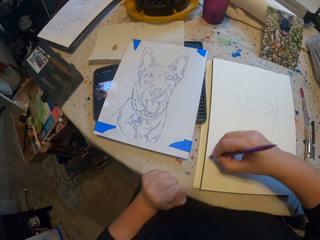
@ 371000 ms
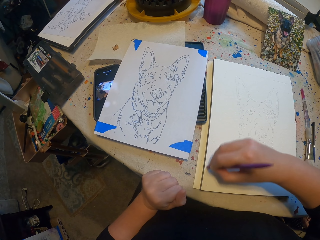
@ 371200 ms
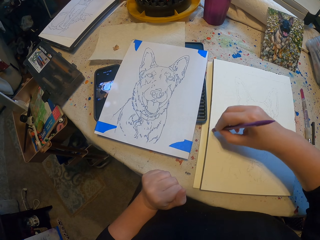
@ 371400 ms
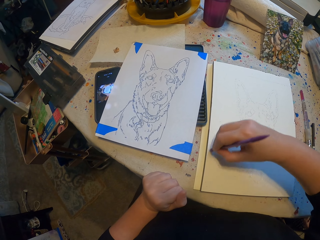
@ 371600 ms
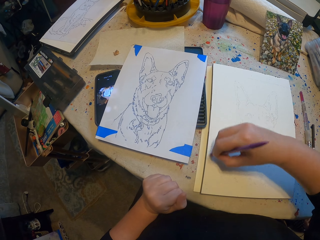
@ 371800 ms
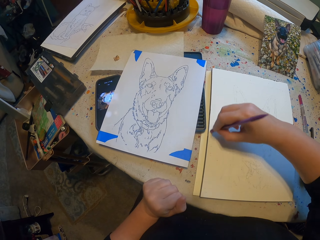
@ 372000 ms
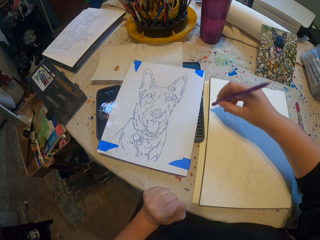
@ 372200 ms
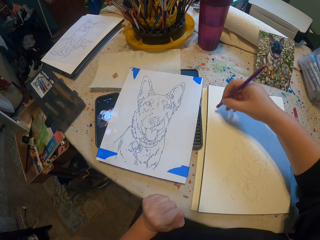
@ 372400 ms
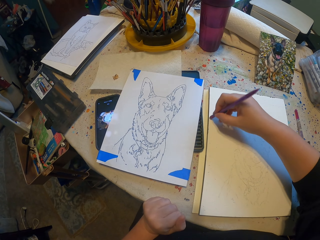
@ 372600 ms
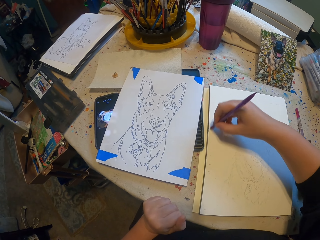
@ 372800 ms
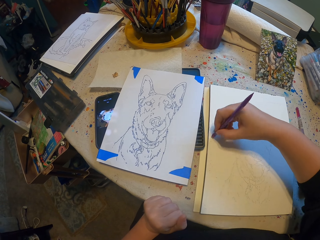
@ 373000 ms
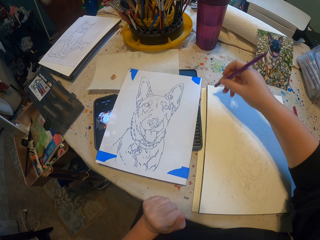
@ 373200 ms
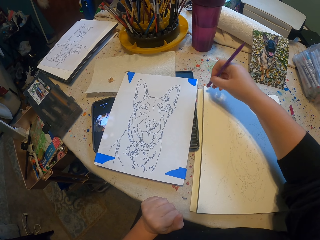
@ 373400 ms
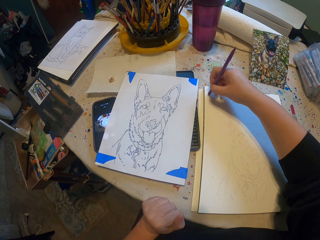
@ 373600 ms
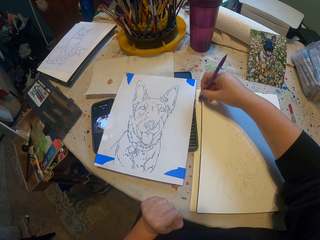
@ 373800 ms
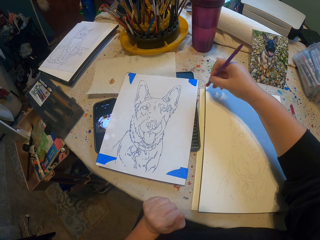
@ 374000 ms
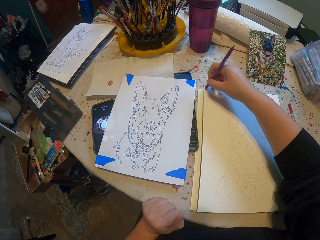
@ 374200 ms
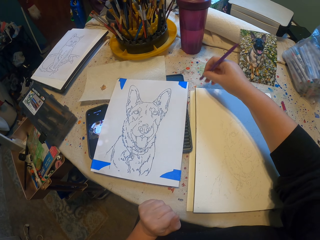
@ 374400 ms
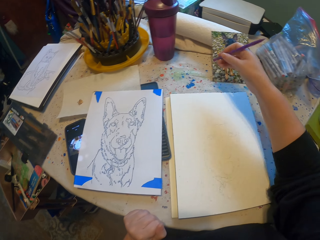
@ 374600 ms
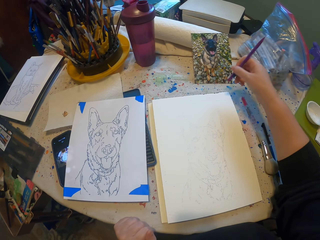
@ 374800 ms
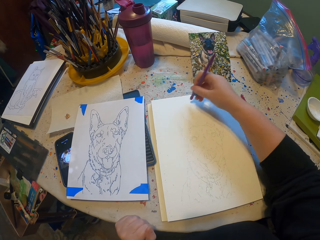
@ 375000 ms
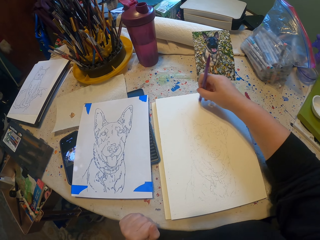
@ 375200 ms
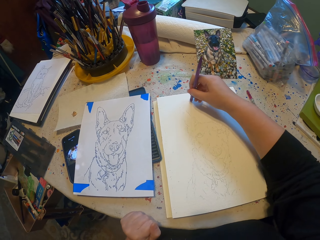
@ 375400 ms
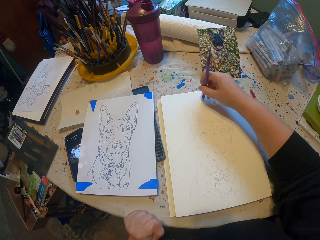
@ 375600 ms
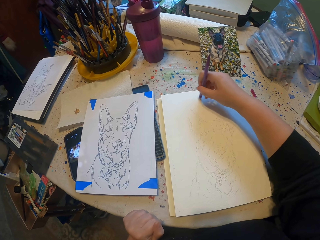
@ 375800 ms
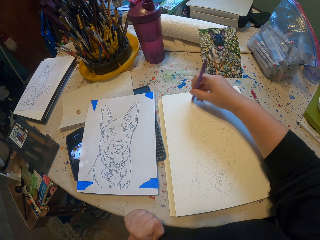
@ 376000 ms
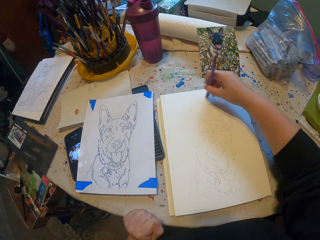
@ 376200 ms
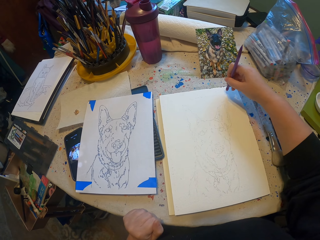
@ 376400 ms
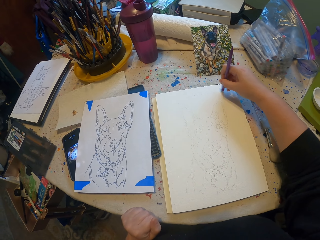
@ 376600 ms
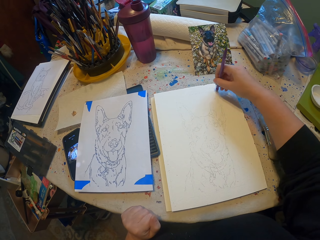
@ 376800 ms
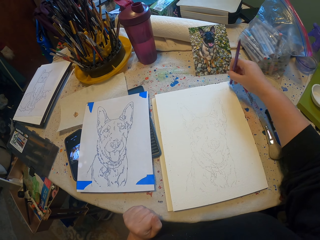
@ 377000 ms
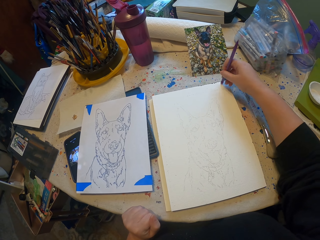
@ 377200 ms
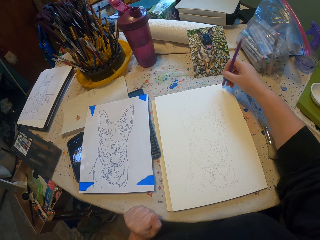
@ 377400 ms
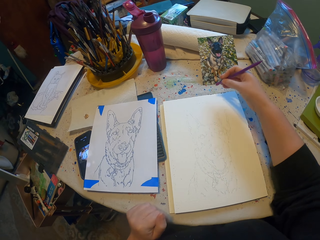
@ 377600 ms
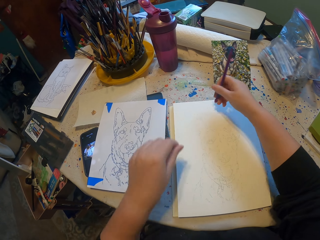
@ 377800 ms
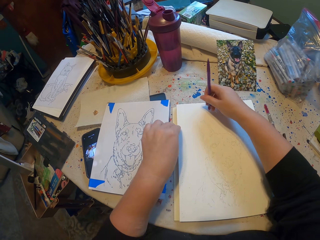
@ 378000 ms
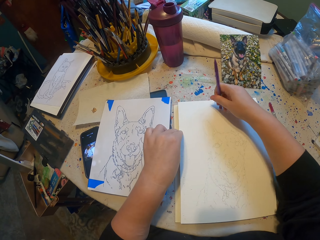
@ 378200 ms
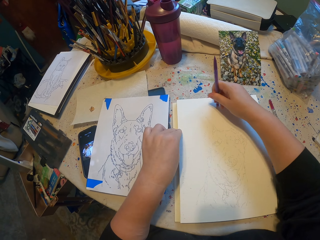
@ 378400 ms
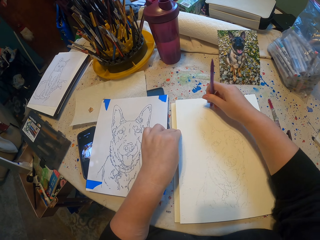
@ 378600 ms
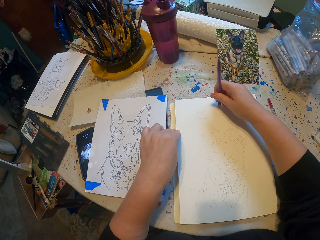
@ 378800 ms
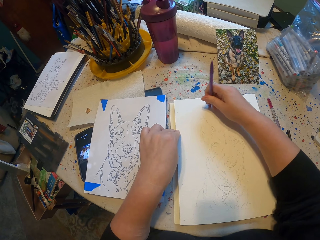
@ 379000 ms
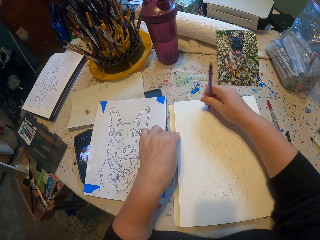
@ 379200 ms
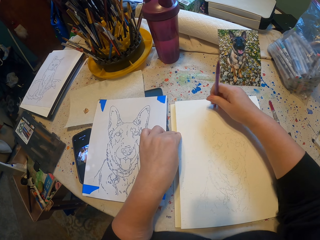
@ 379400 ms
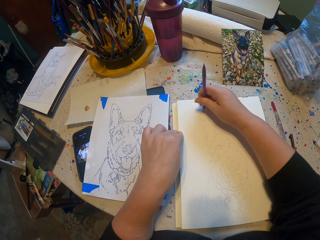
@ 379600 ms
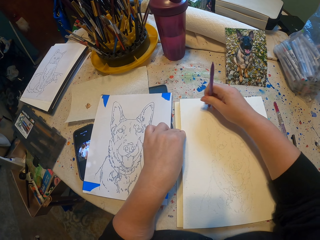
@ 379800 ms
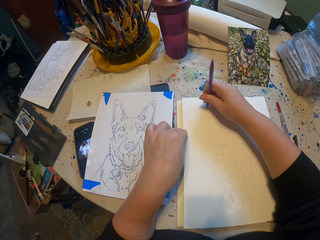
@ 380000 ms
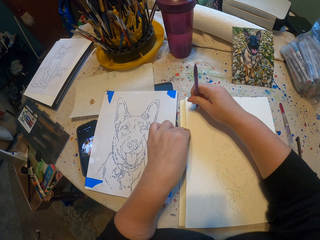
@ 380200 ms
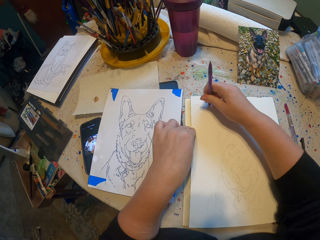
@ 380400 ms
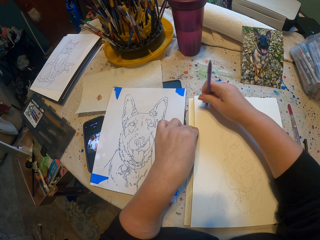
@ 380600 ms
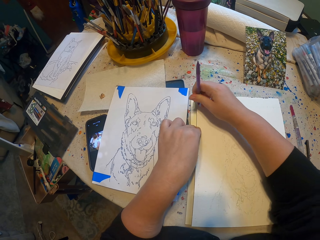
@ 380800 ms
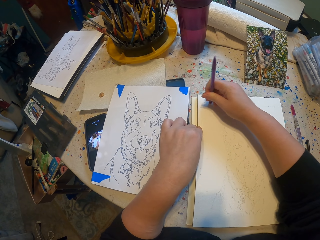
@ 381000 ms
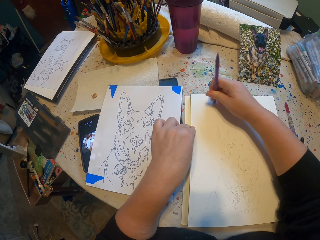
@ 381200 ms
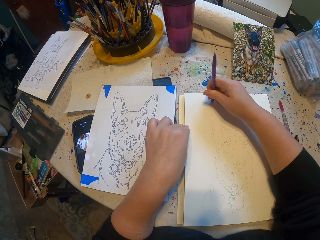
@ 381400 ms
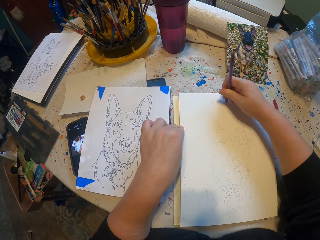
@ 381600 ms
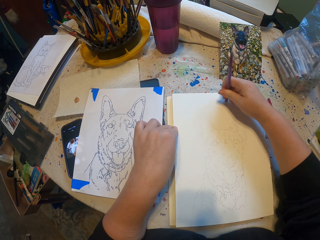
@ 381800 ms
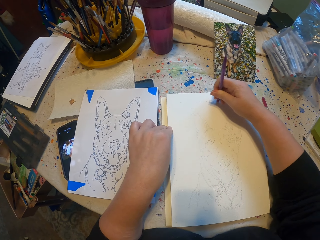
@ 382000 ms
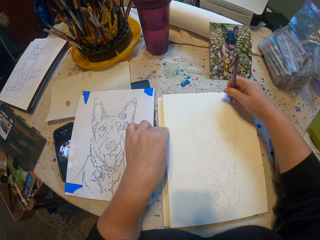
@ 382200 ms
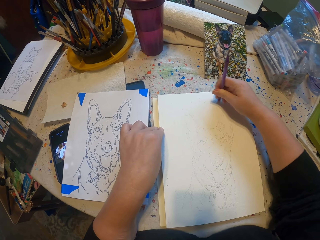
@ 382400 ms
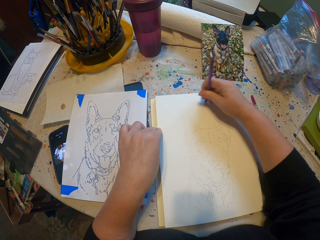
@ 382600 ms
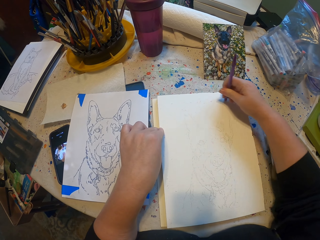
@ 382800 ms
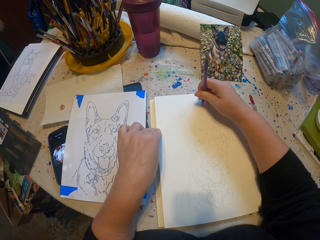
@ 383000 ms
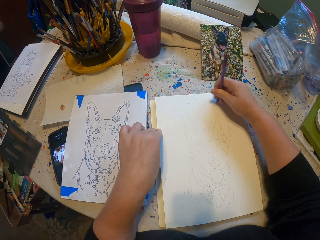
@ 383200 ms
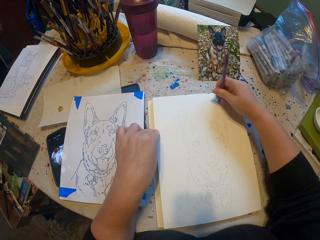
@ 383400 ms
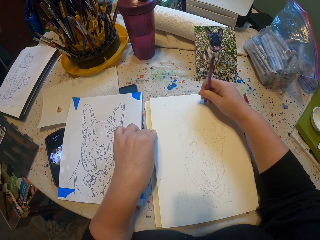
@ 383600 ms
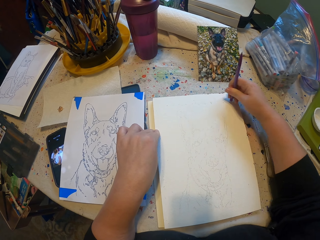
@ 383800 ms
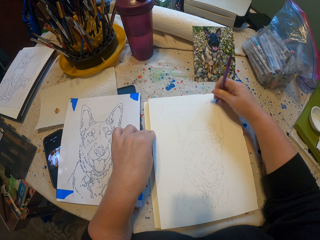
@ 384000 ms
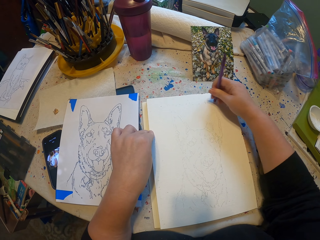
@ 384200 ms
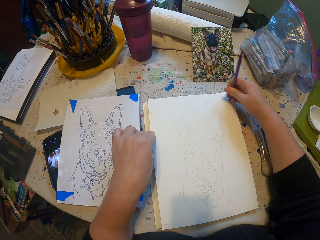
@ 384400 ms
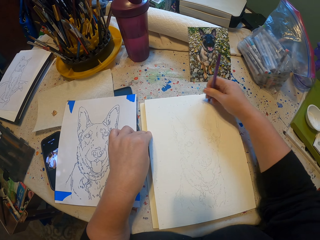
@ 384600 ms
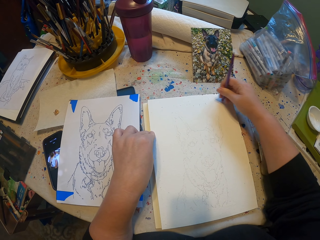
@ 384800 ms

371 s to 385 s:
The camera wearer touches the paper with a hand. They rub the drawing.

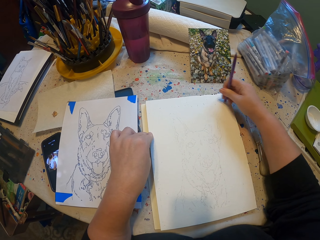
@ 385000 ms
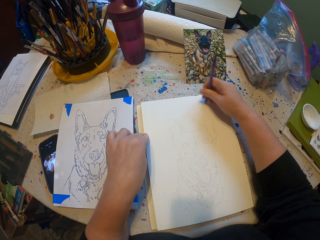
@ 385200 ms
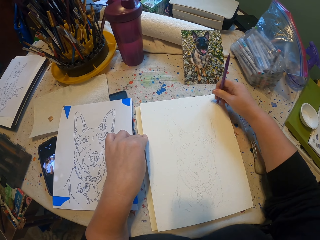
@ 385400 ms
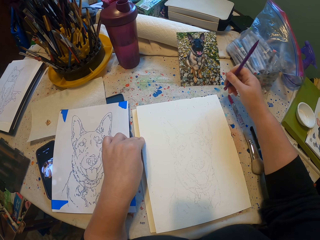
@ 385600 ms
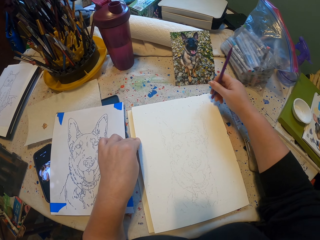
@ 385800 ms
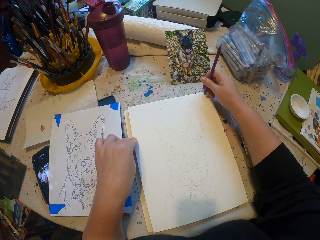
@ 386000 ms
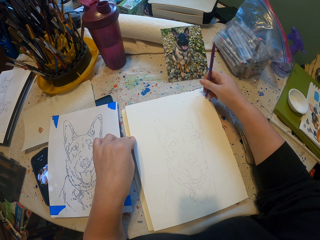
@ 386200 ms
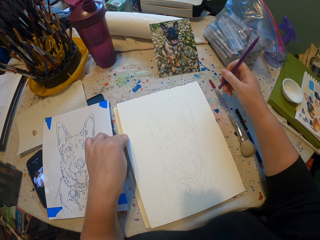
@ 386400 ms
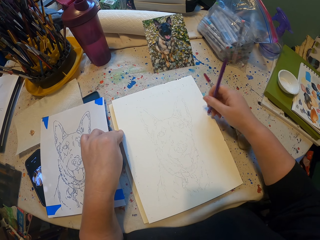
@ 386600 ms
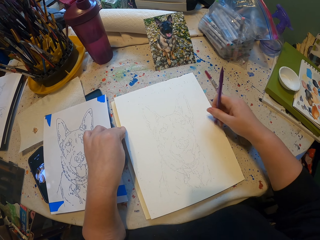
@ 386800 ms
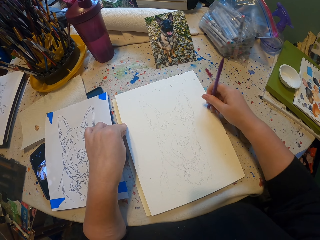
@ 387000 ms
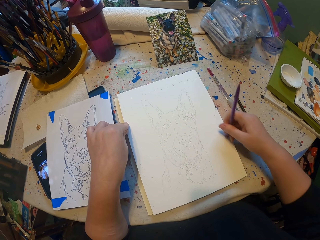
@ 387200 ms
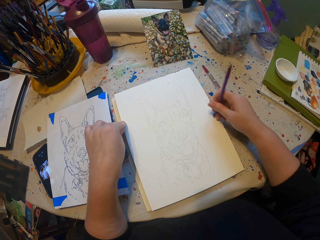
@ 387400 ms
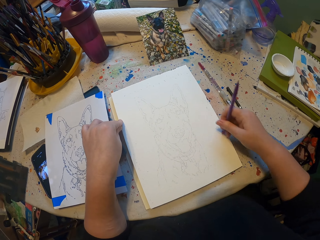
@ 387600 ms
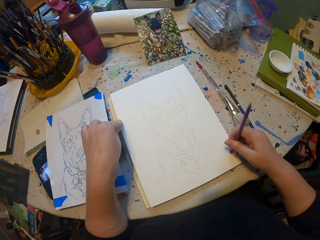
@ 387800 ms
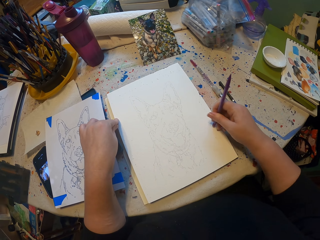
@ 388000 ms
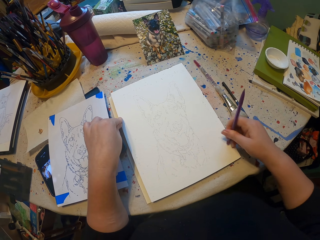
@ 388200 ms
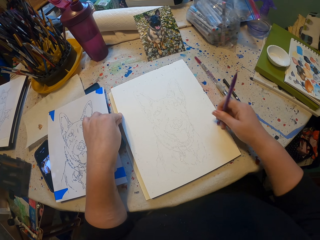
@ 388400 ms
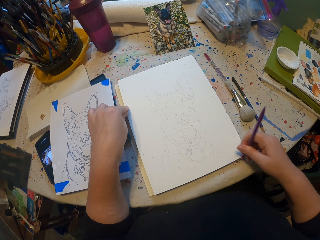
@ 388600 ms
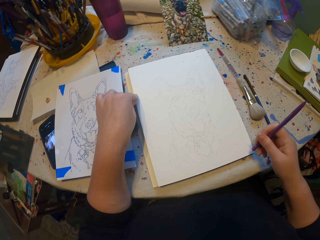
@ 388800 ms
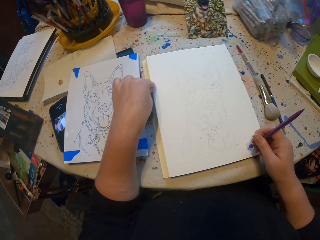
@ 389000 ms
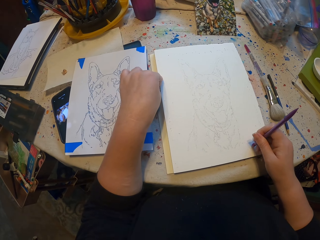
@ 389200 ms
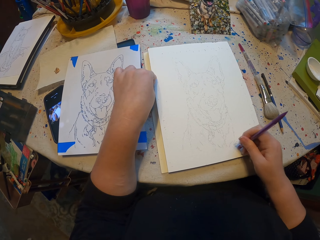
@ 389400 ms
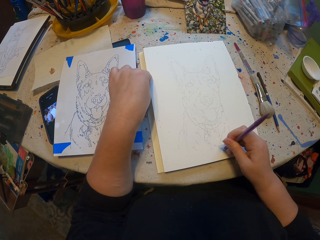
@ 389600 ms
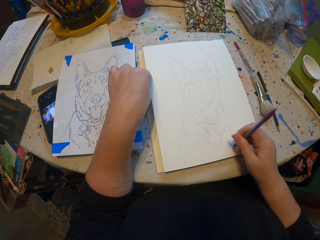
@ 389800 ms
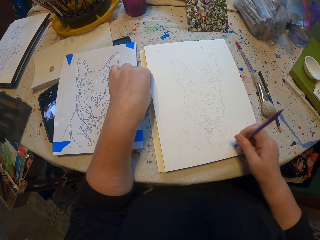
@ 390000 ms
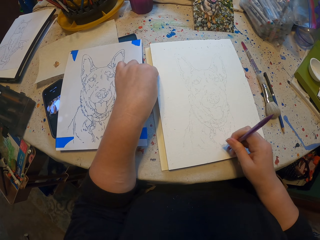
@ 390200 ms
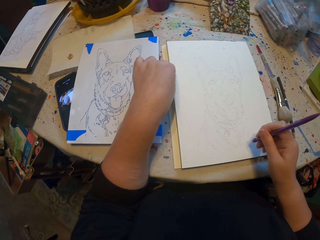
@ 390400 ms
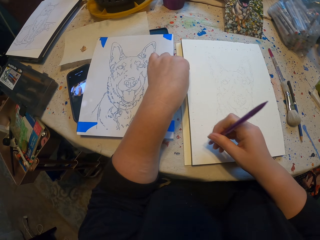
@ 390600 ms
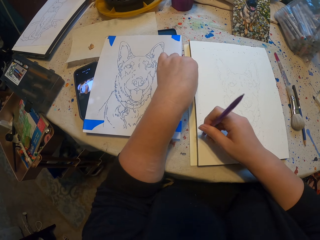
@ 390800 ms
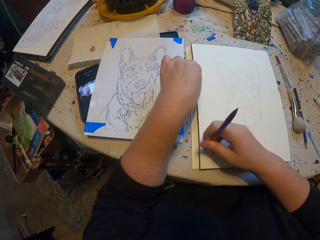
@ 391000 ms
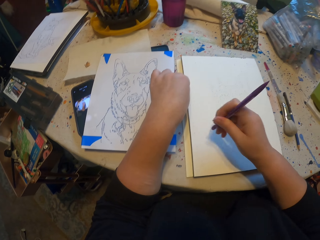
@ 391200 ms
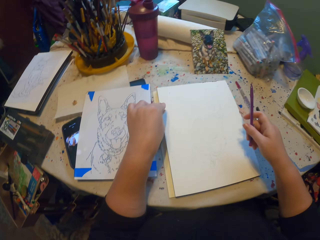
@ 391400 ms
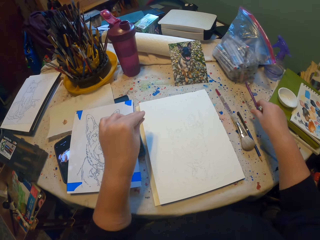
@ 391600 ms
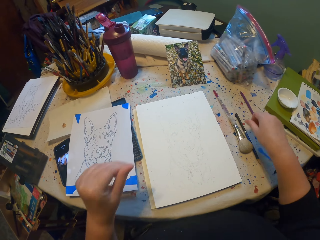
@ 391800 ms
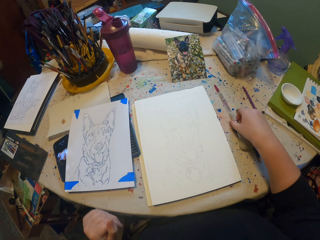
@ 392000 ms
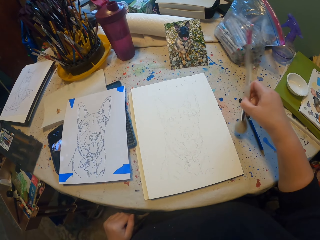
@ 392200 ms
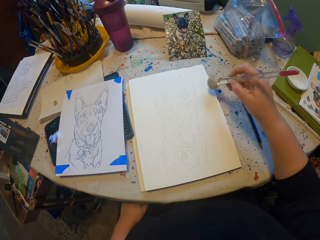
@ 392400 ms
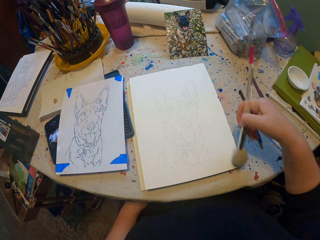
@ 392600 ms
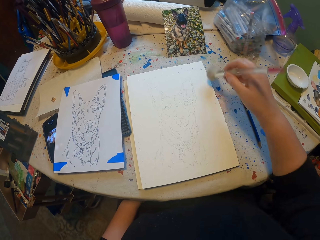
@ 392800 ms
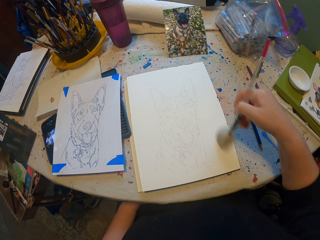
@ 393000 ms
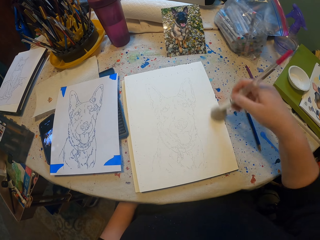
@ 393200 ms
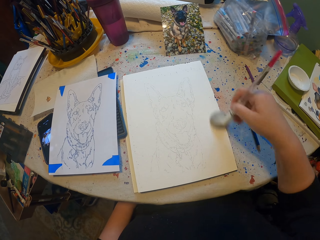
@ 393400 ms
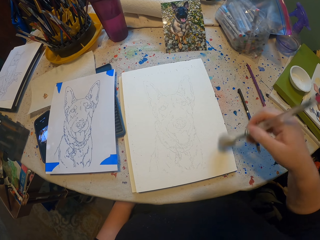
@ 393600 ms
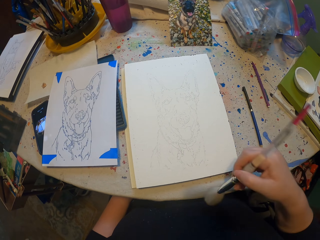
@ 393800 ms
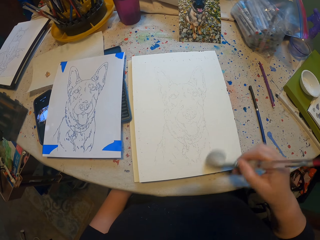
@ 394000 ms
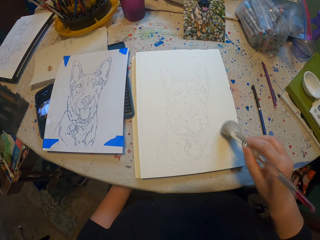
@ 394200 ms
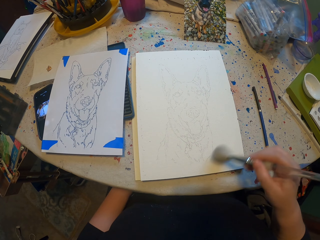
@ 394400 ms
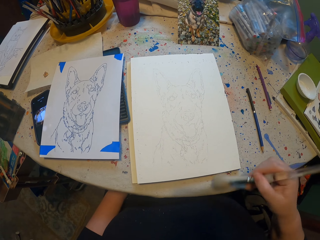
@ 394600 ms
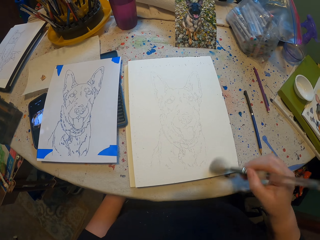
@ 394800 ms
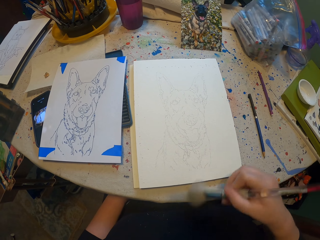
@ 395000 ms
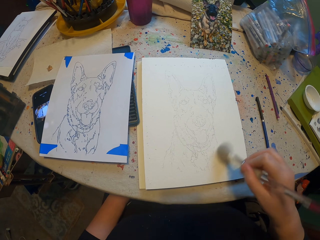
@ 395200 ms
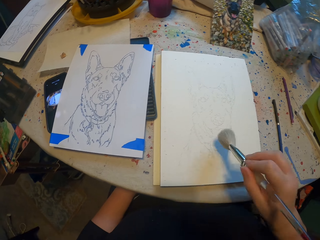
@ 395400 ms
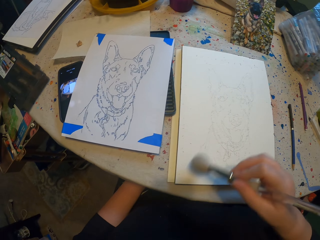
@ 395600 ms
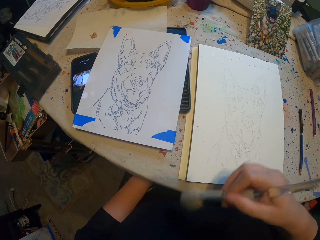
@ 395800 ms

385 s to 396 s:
The camera wearer puts the rubber on the table. They pick up a brush. They rub a sketch and brush the drawing.
